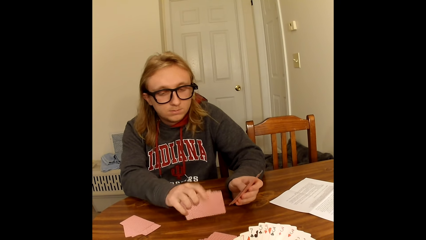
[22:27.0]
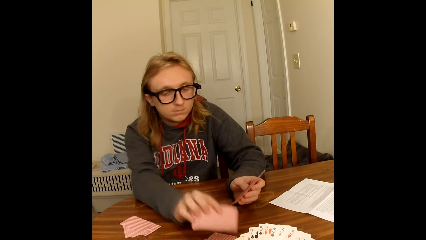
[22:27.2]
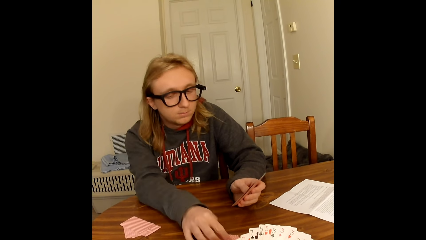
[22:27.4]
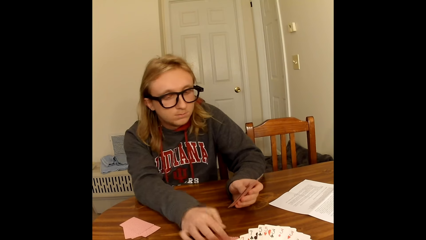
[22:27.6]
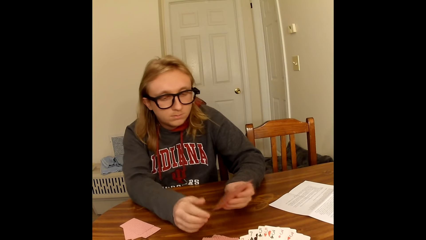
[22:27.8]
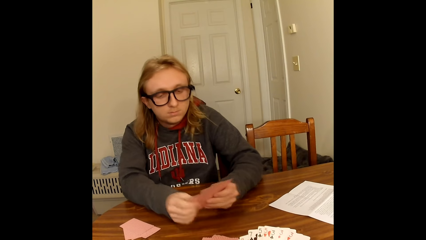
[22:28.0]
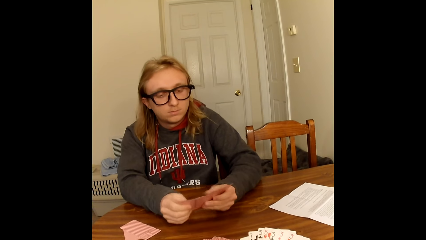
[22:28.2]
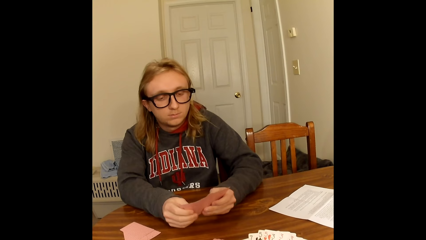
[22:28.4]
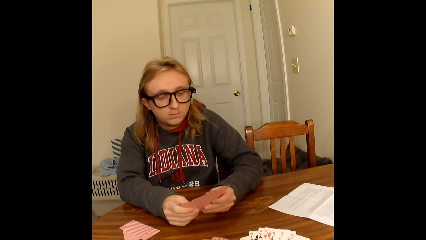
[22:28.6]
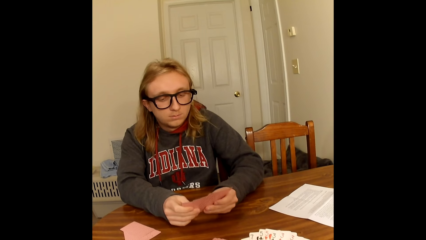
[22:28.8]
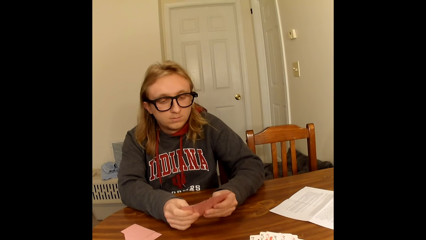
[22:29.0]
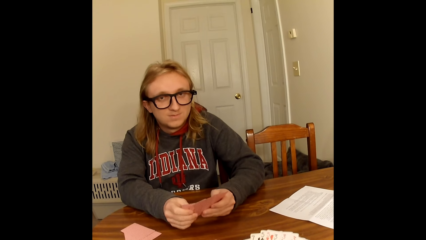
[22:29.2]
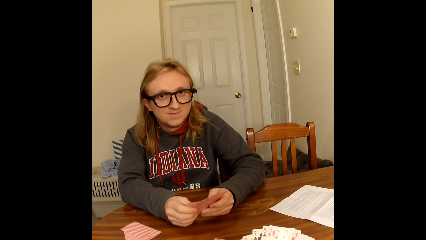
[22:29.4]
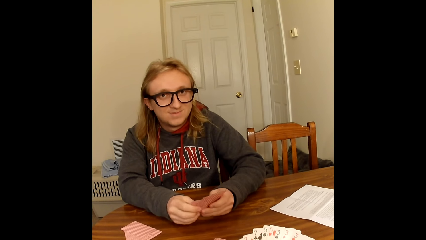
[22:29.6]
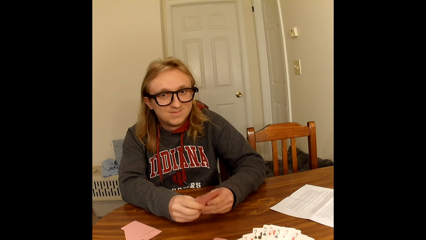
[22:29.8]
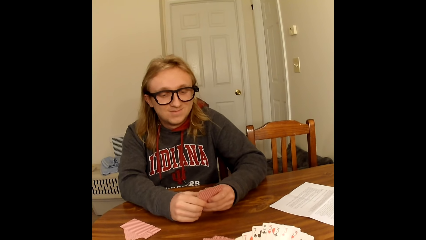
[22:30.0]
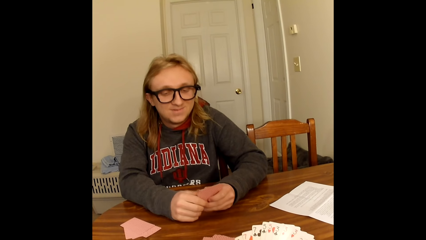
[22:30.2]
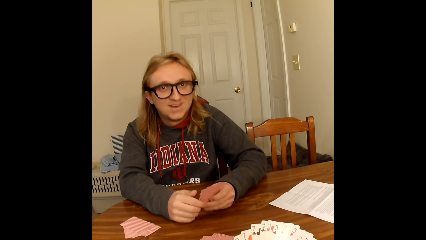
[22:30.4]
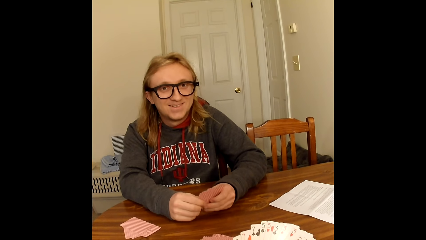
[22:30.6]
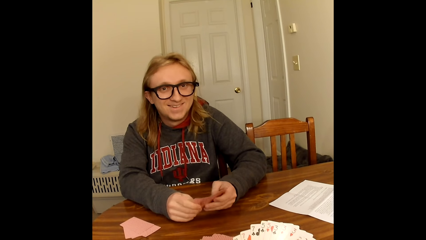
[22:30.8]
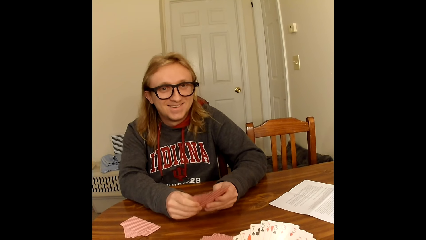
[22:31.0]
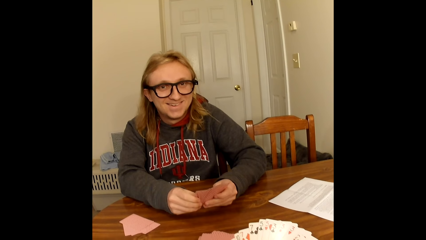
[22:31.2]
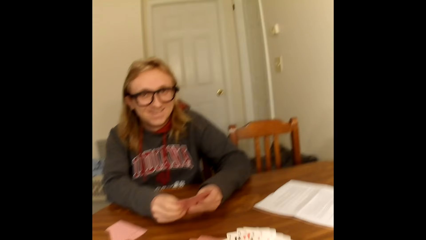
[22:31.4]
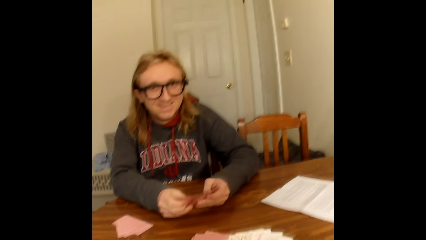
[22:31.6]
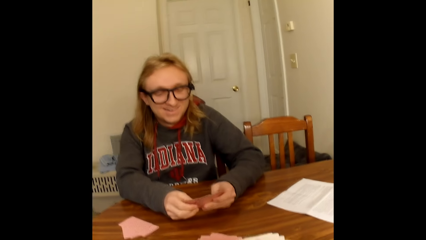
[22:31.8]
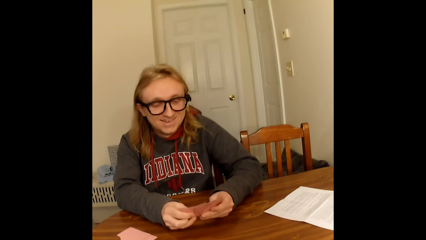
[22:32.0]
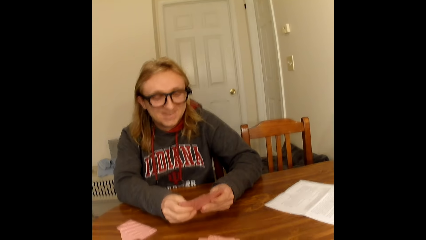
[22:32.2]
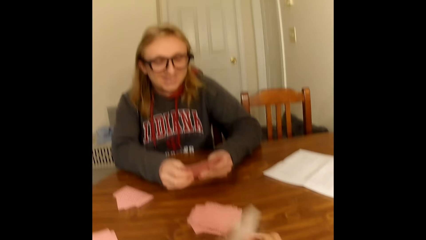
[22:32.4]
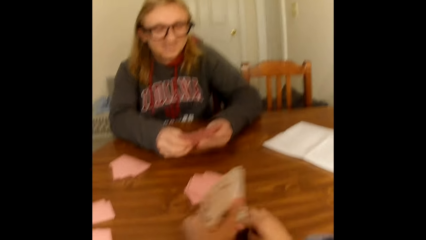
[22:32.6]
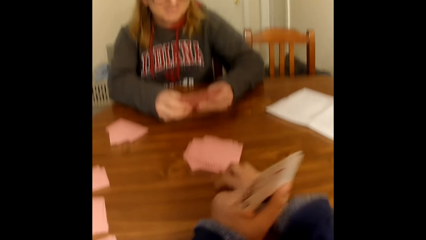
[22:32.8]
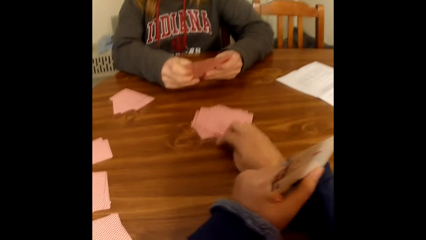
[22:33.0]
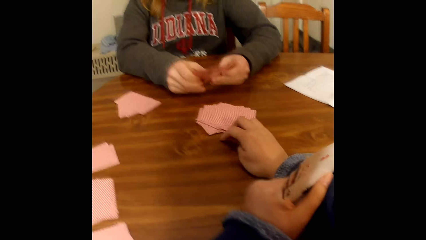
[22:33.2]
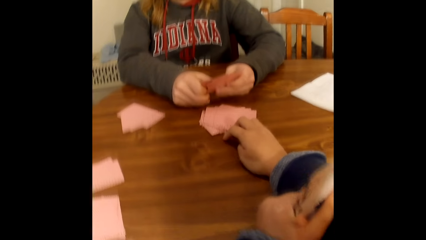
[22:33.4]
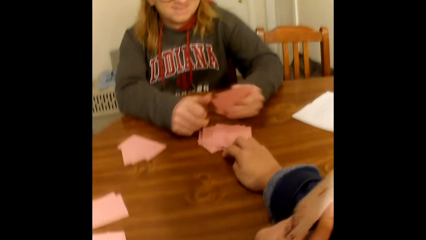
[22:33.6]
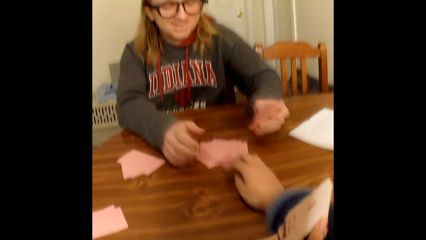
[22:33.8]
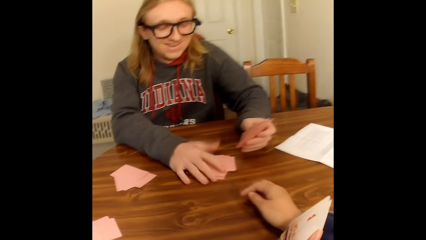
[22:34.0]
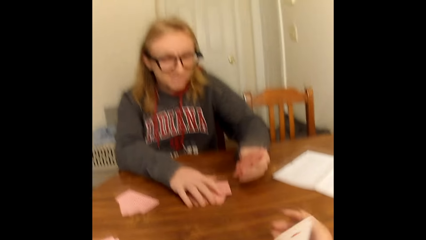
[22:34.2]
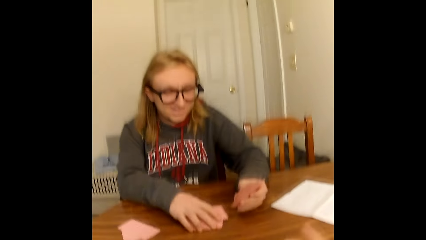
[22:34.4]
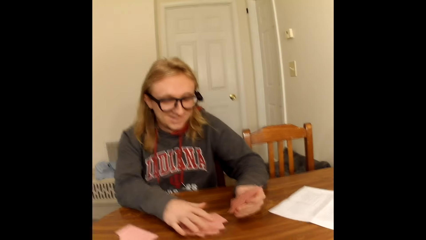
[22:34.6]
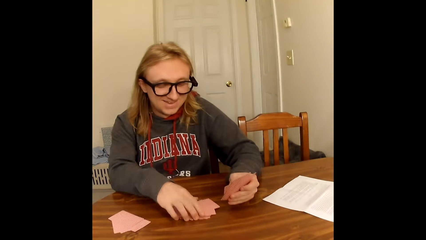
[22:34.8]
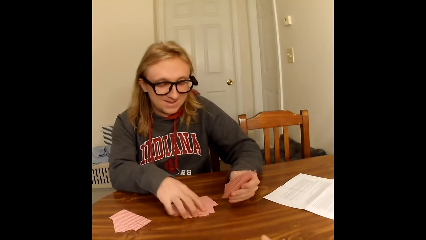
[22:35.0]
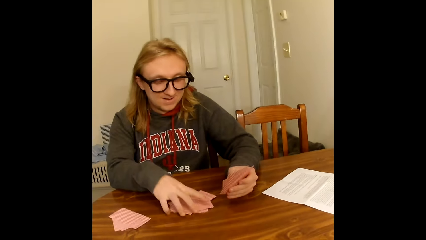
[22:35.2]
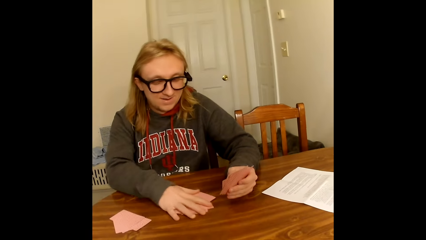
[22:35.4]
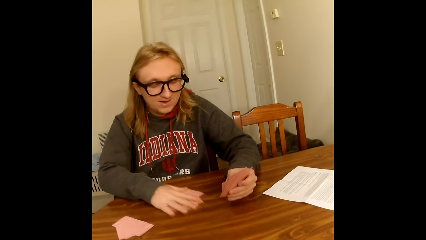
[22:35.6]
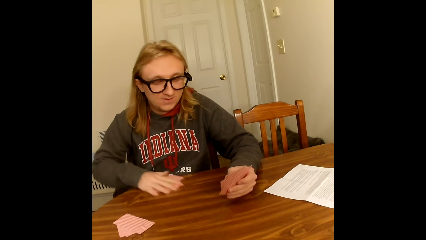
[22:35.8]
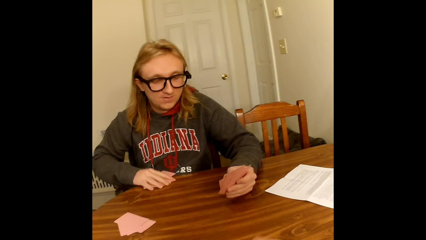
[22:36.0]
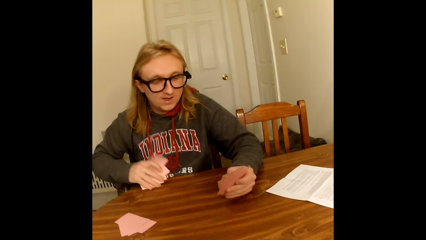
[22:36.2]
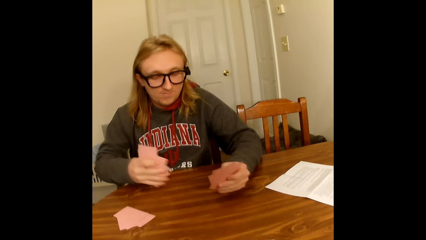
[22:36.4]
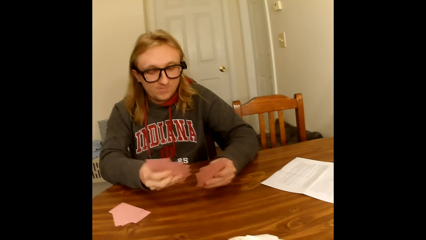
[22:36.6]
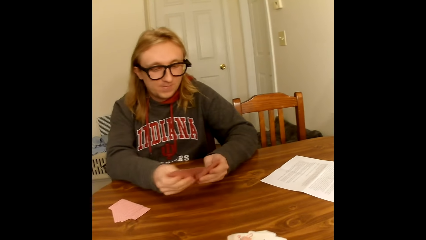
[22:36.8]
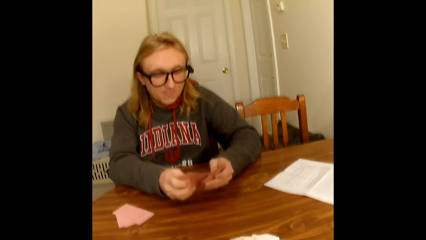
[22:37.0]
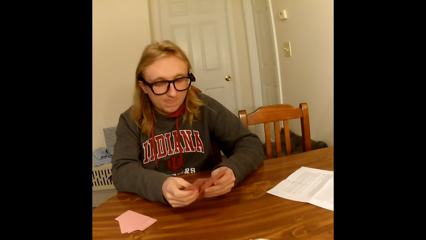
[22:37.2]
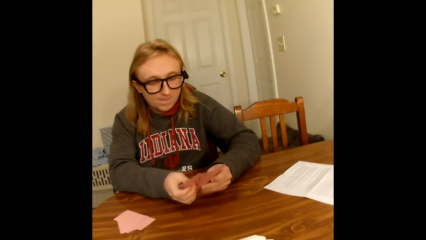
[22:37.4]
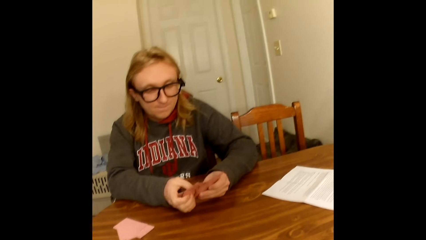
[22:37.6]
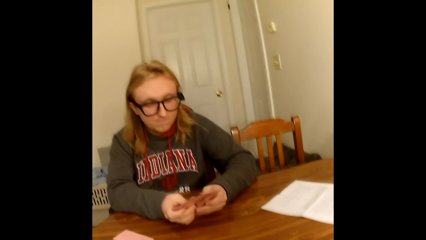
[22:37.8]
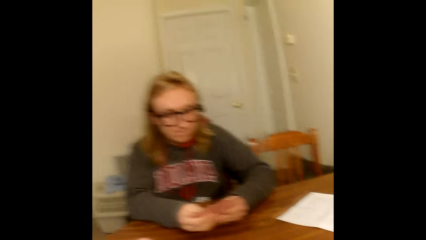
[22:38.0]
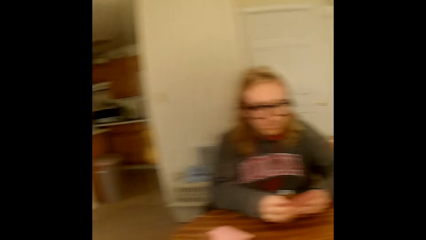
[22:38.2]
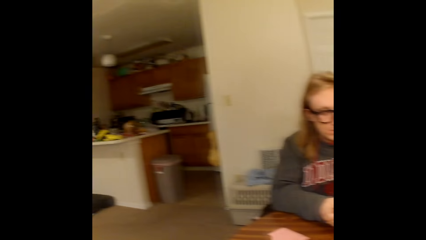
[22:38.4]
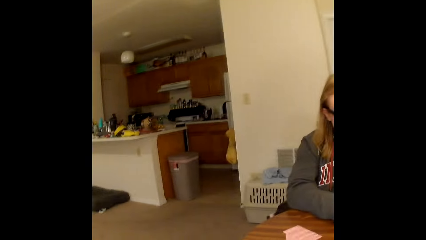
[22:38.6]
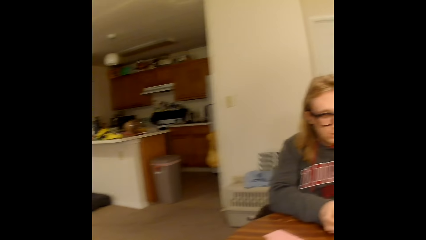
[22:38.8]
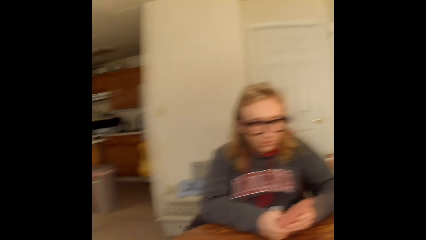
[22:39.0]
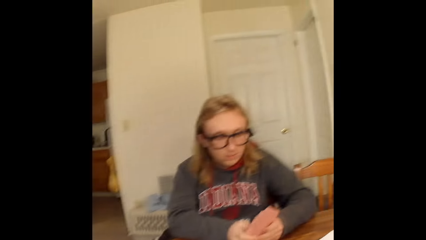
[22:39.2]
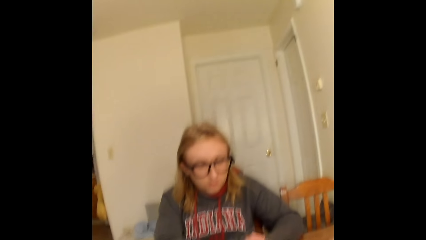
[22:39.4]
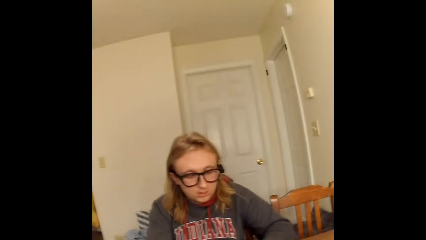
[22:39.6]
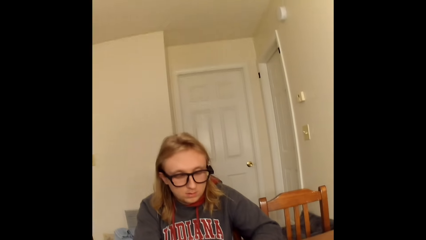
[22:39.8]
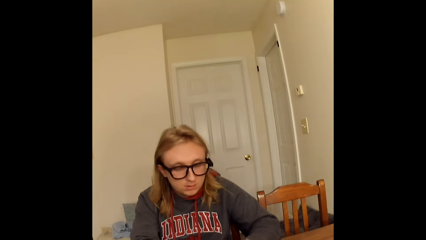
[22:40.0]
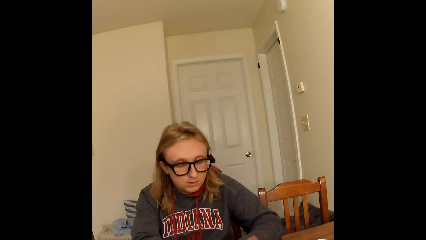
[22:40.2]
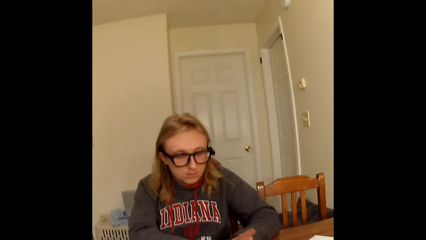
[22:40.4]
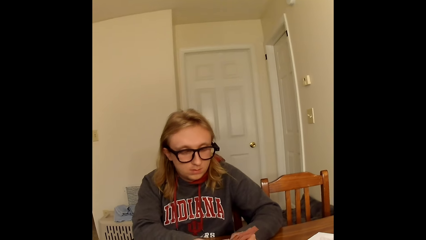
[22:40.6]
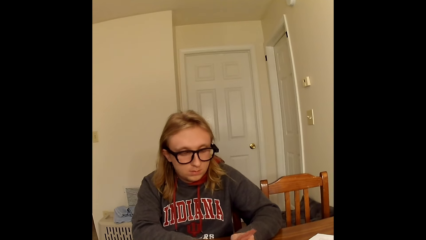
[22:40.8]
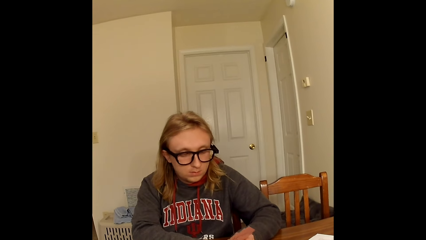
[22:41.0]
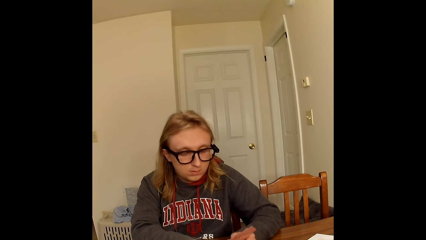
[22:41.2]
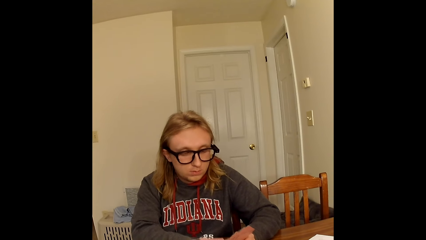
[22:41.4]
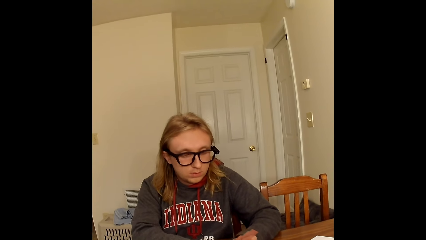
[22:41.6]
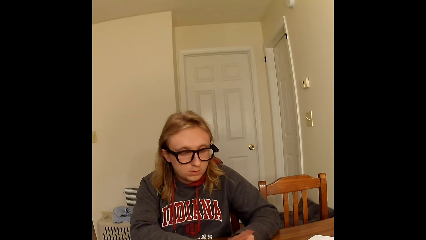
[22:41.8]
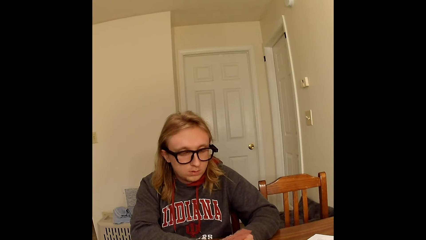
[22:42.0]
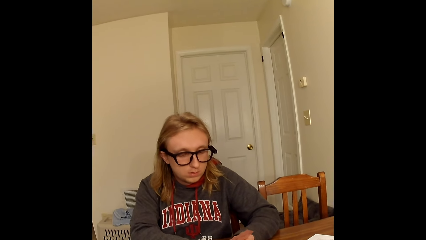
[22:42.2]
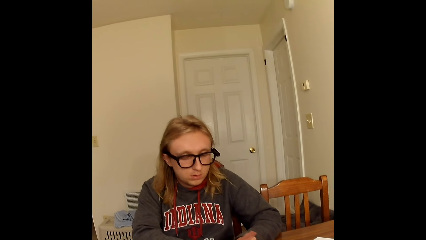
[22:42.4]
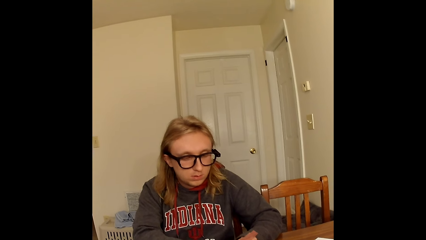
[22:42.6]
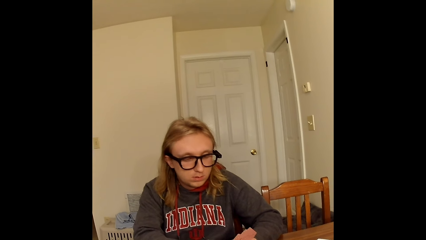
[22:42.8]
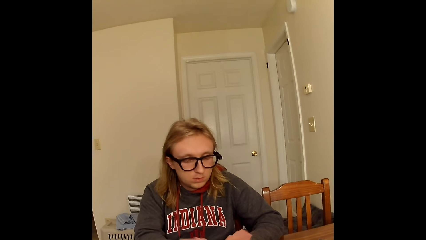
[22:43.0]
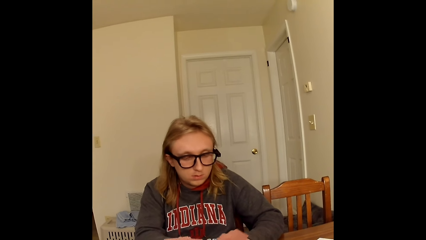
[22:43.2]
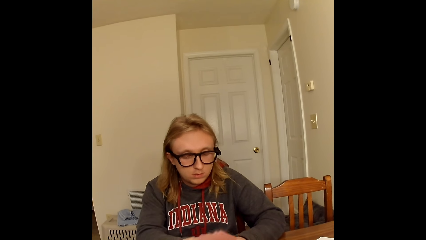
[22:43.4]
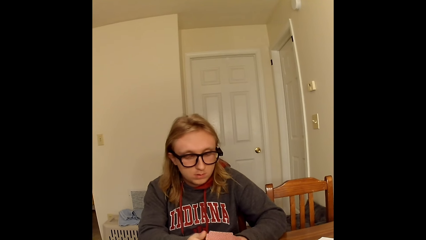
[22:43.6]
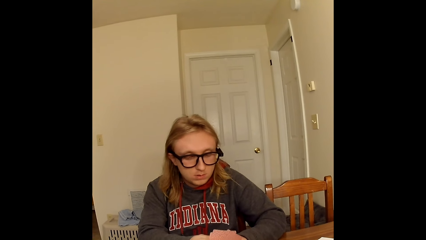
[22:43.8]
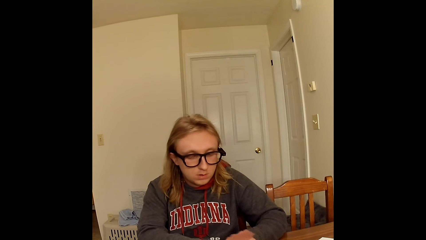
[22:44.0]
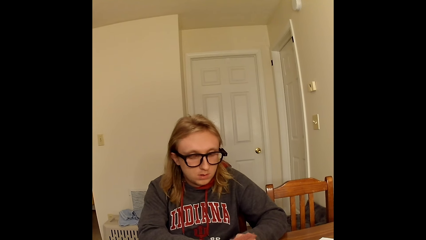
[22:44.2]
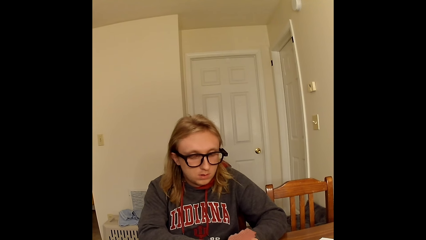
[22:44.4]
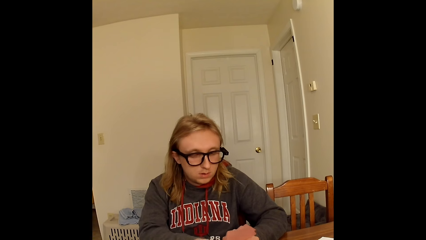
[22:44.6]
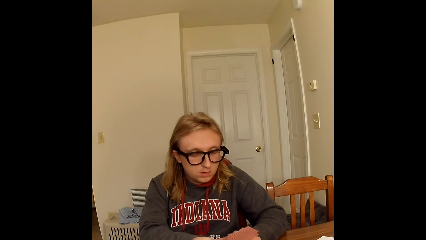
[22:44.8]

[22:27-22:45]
A man hits the cards on the table and places some cards on the table with his right hand. The man holds the cards in his left hand with both hands. The camera wearer converses. The man shuffles the cards in his hands with his thumbs. The man looks at the cards and converses. The camera wearer pushes a portion of cards on the table with his right hand towards the man. The man collects the portion of cards from the table with his right hand. The camera wearer converses. The man adds the collected portion of cards in his right hand to the cards in his left hand. The man looks at the cards, and shuffles the cards in his hands with his thumbs. The camera wearer looks around. The man arranges the cards and looks at the cards.
